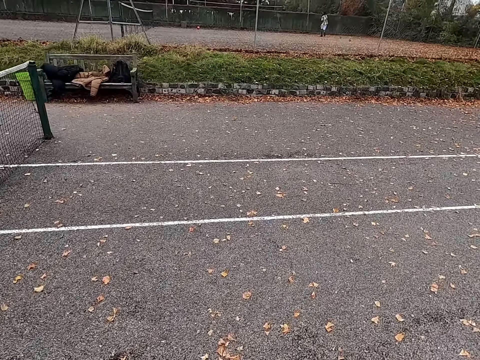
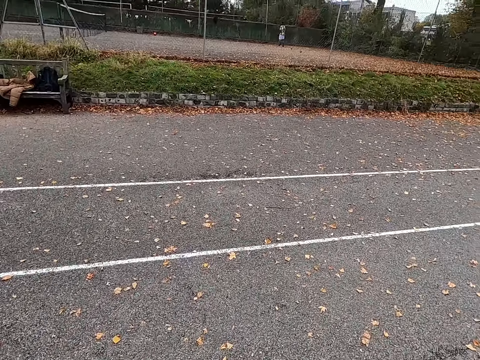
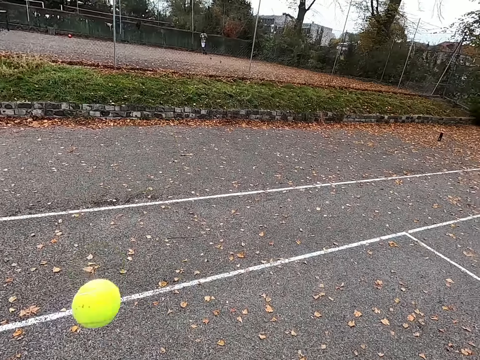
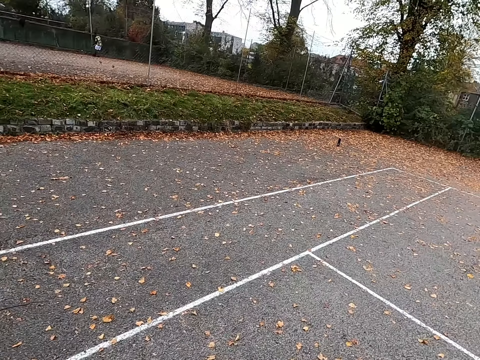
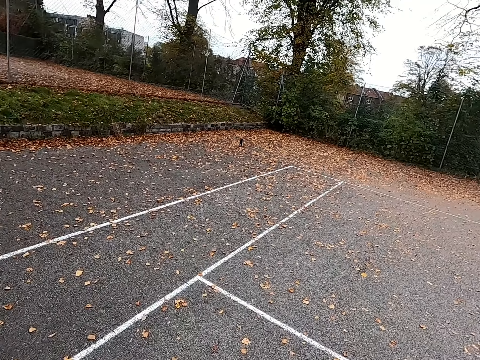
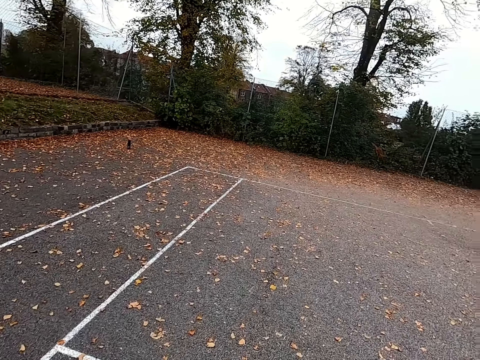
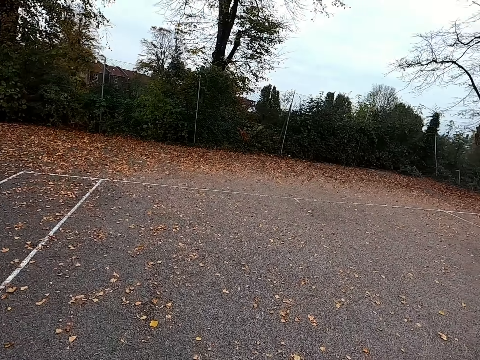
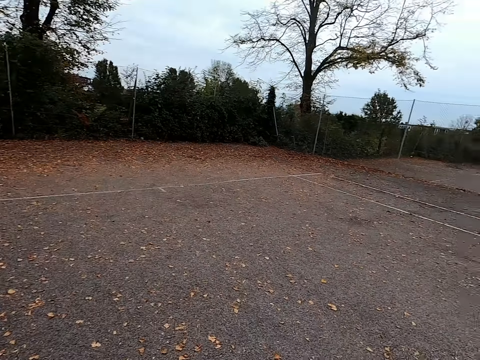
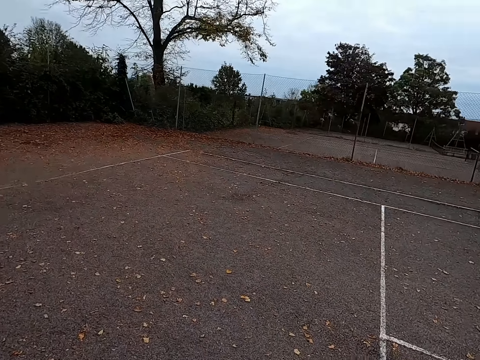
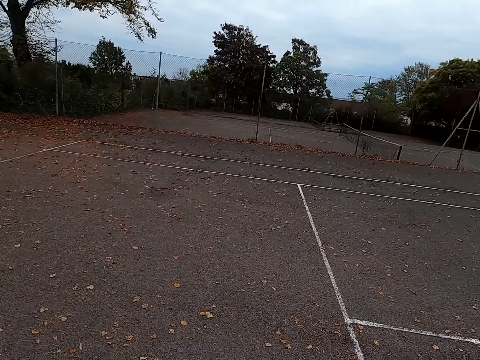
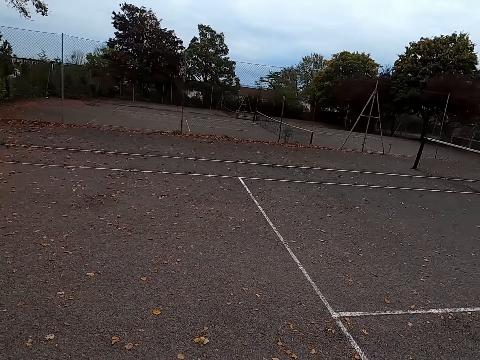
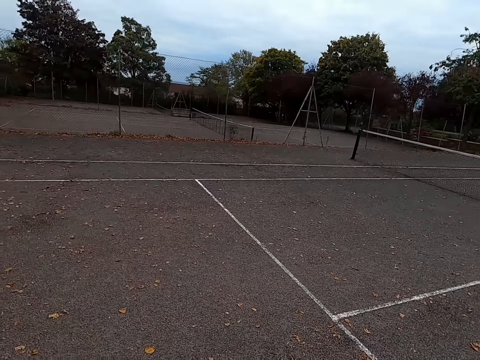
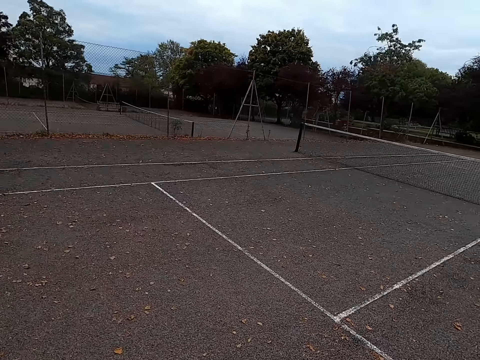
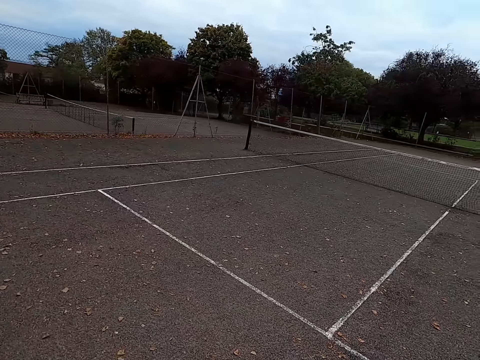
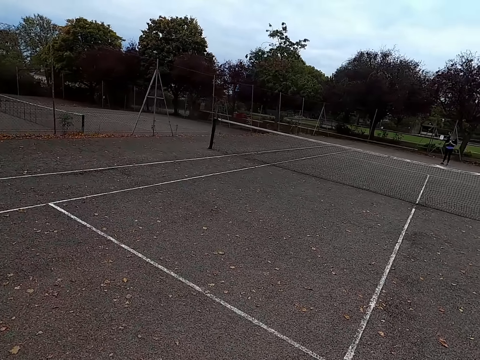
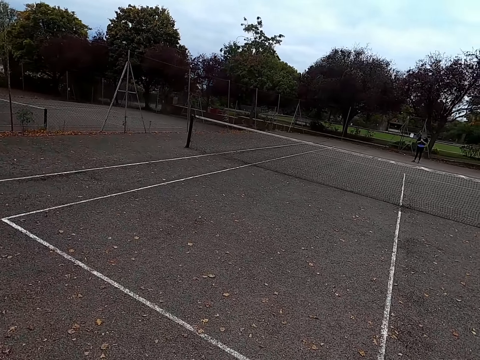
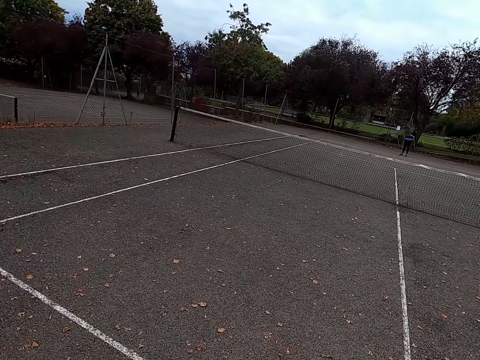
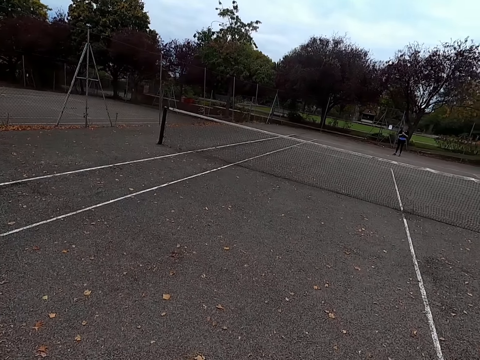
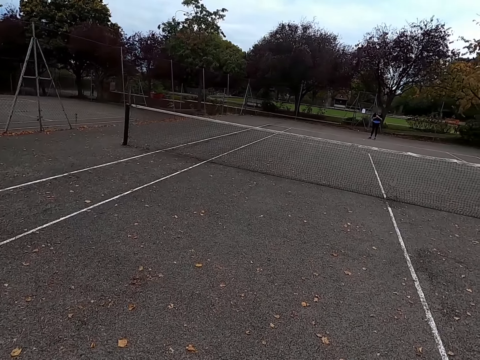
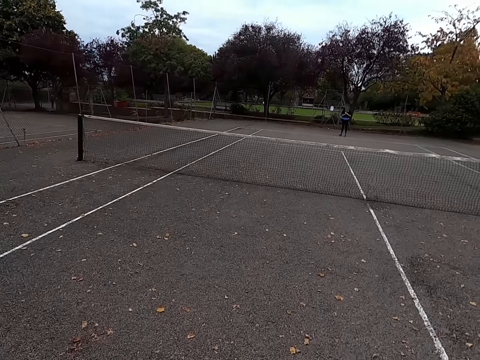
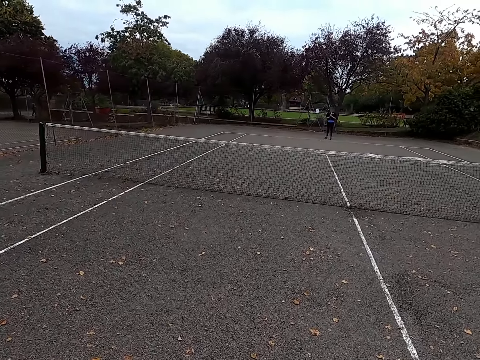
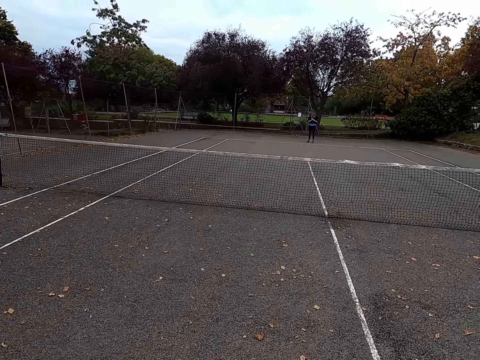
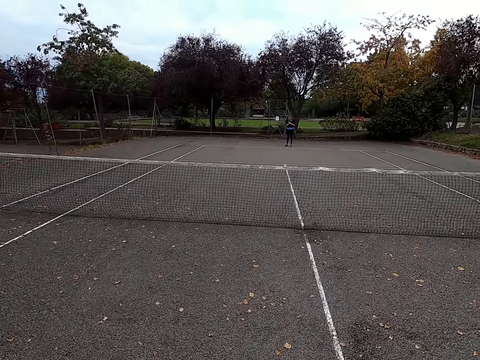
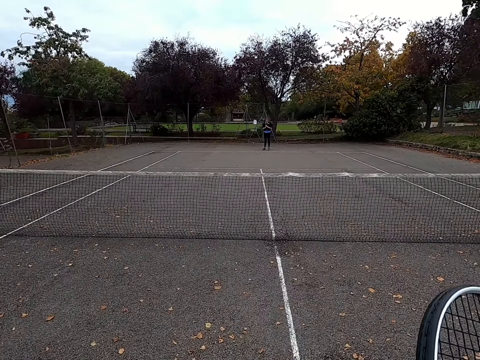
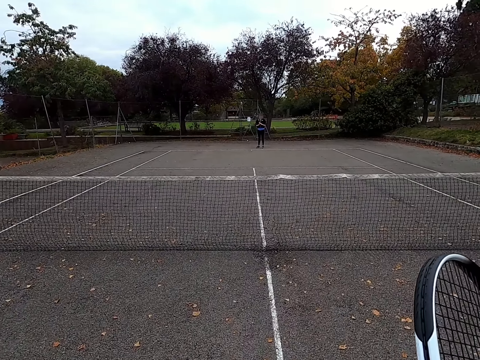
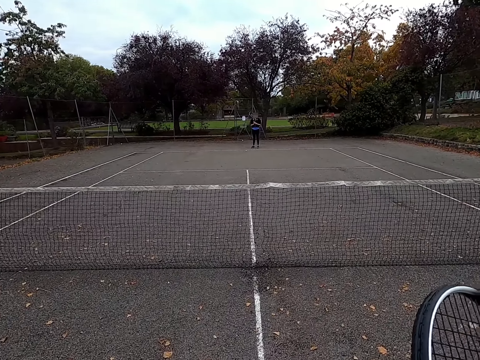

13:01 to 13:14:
The camera wearer throws the ball up. They walk.

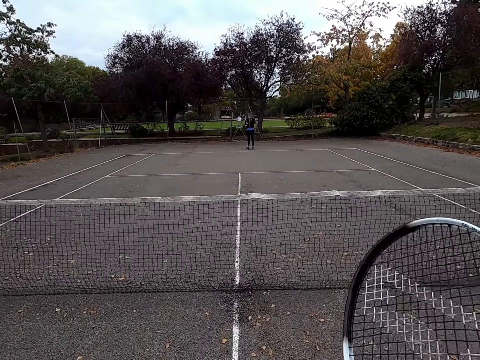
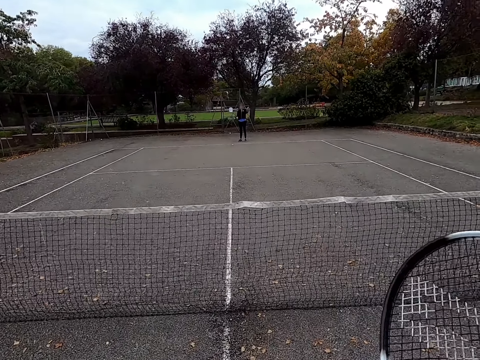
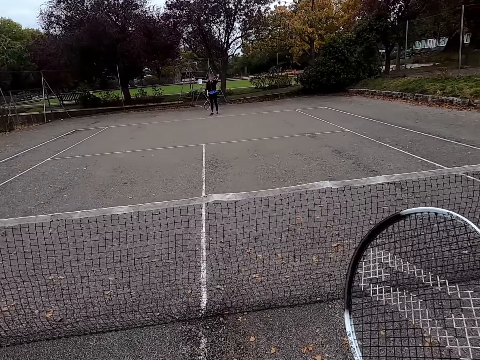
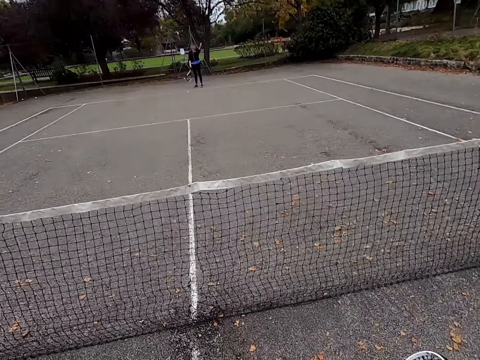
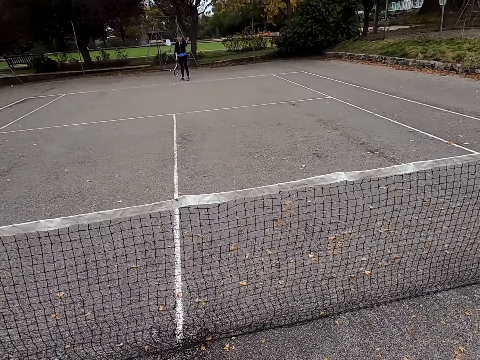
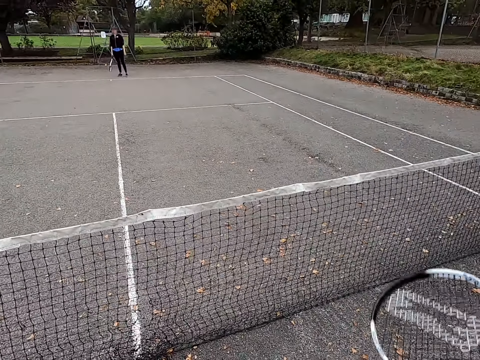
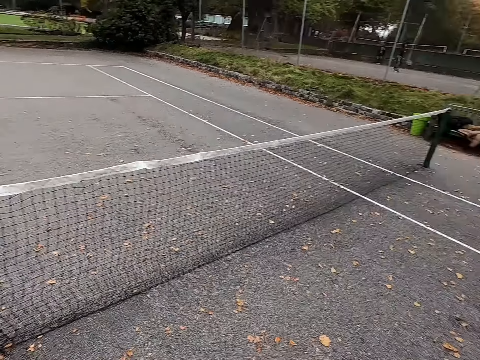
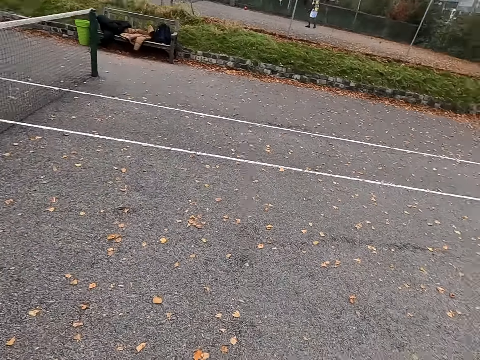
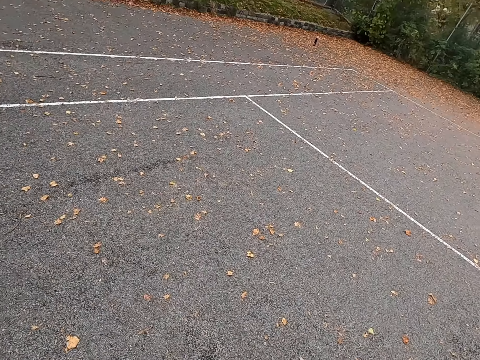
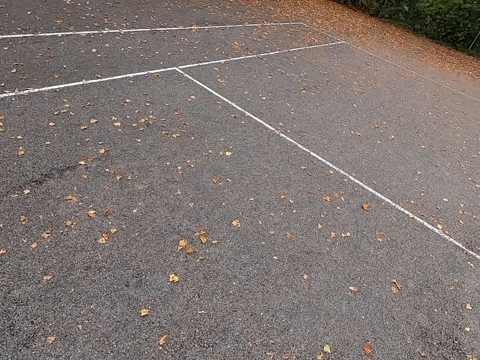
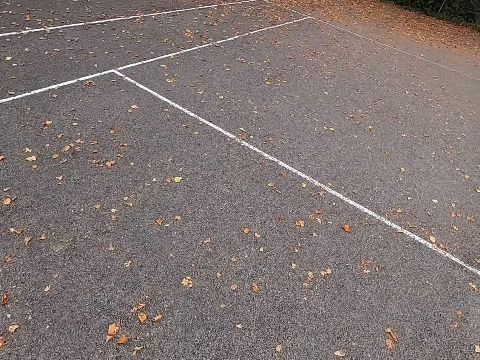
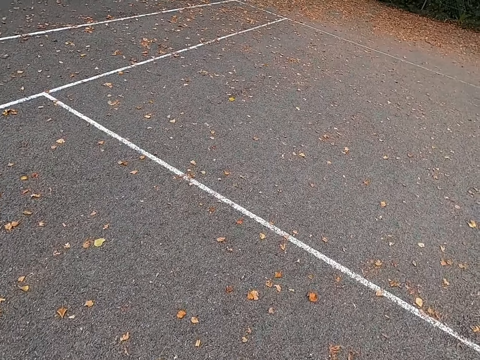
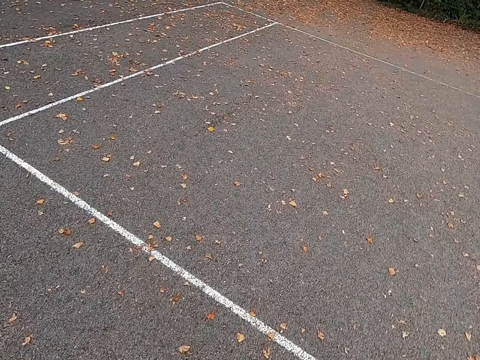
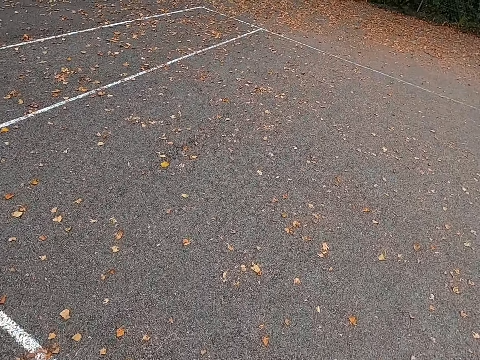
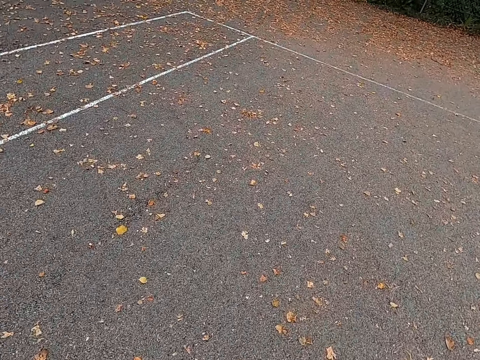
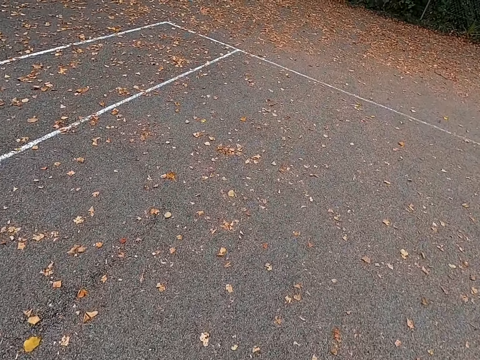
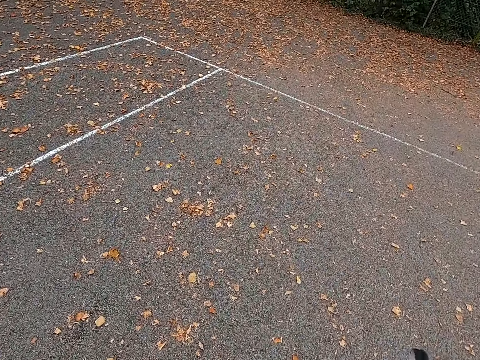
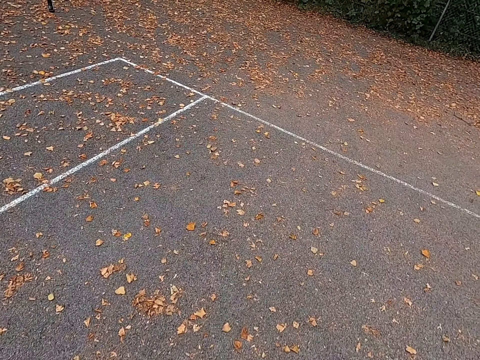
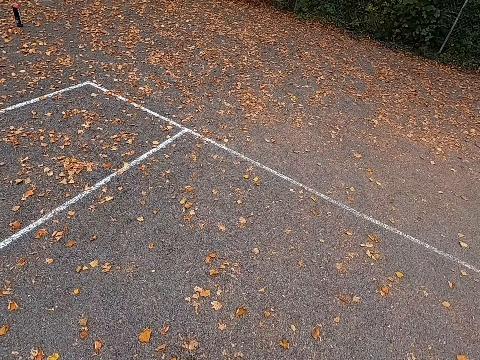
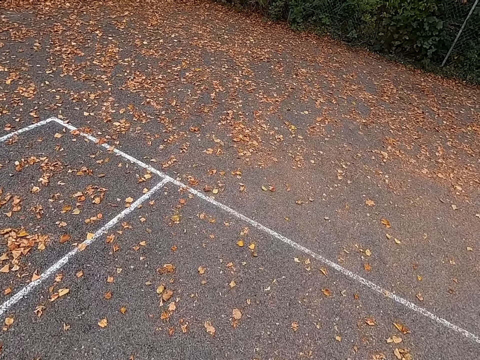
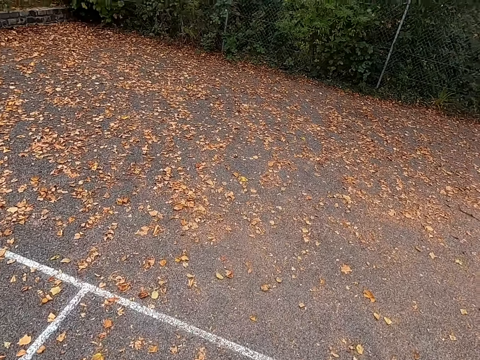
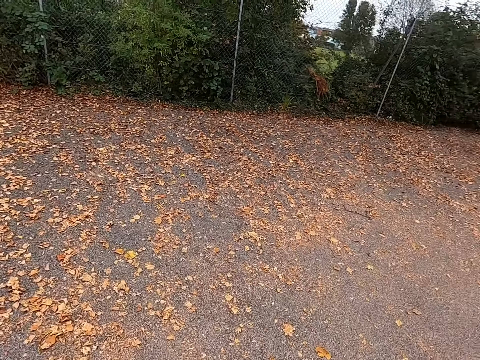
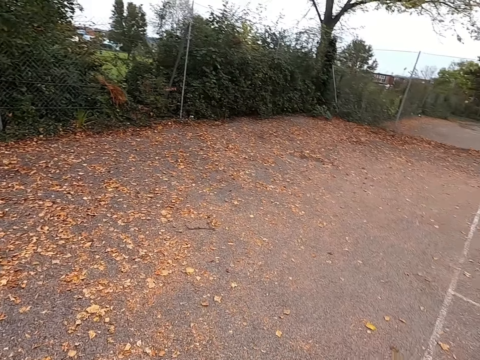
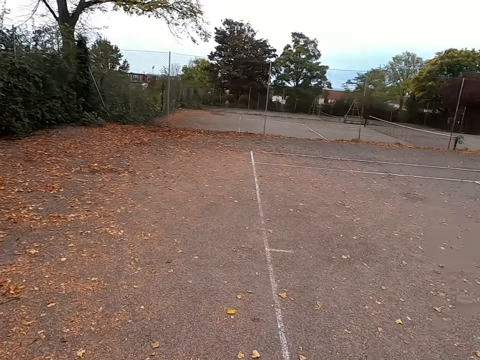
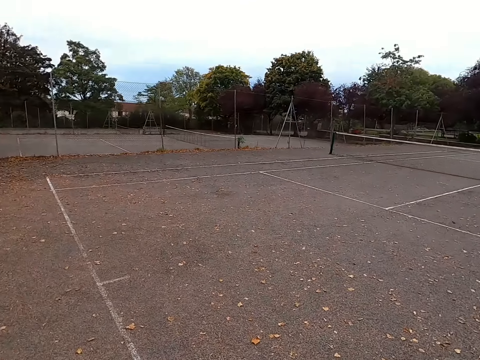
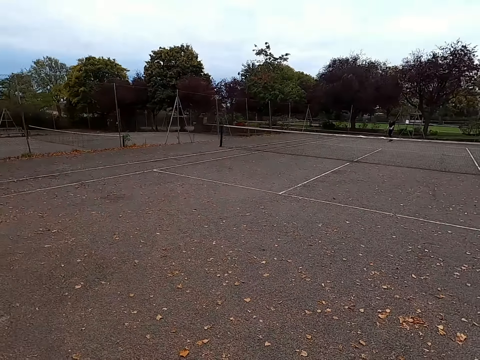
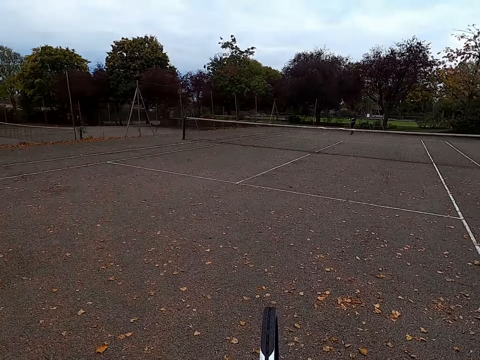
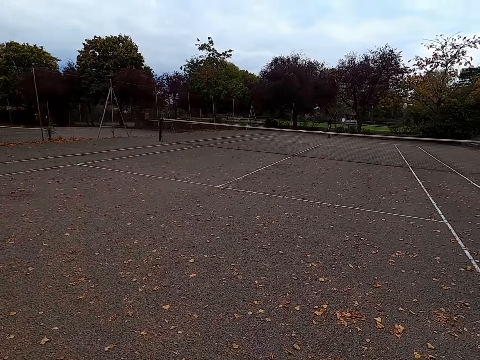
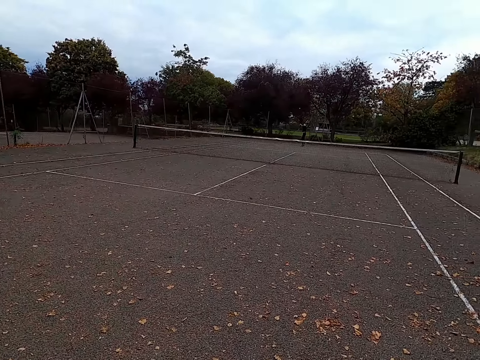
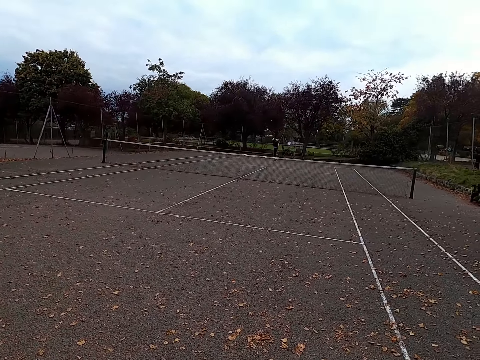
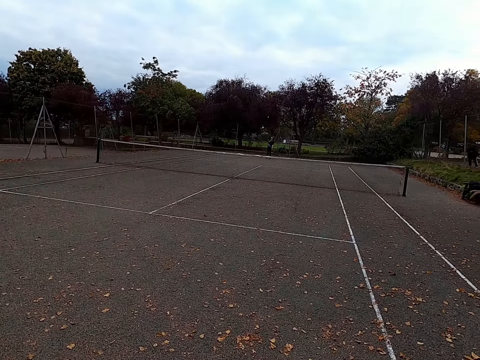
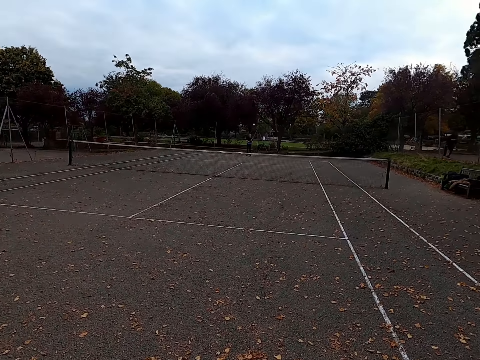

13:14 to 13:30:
The camera wearer hits the tennis ball with a racquet. They throw the ball. They walk around the tennis court. A woman throws the tennis ball up.
